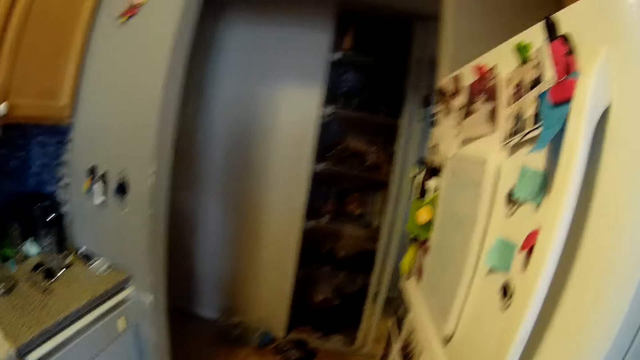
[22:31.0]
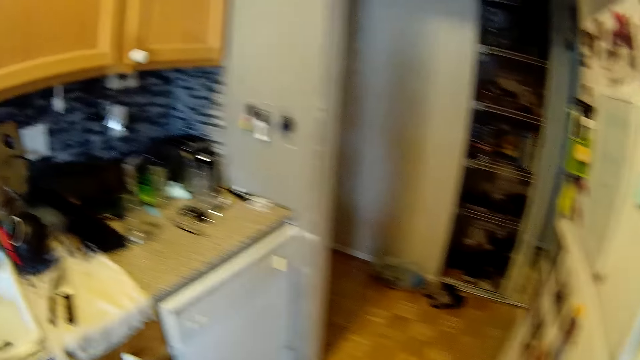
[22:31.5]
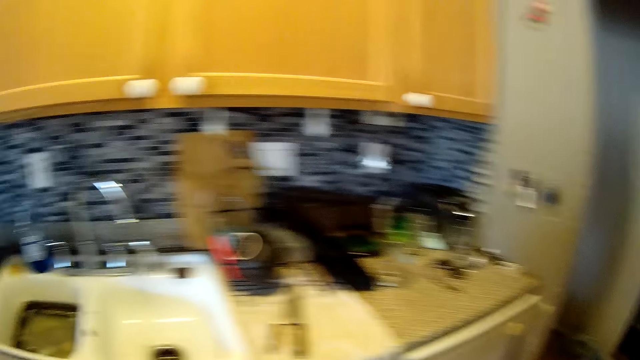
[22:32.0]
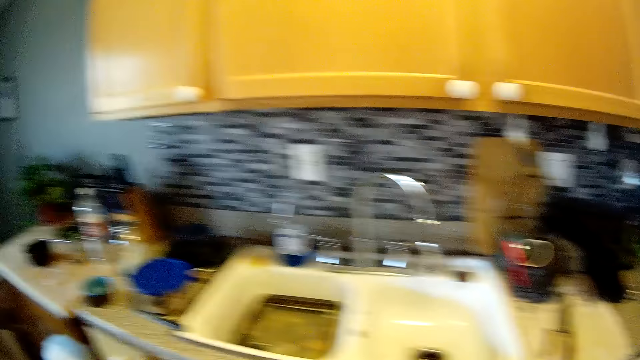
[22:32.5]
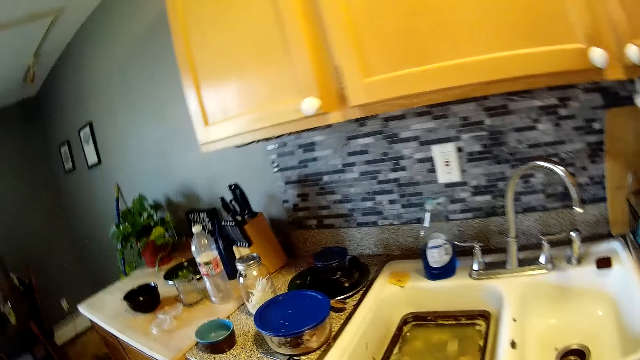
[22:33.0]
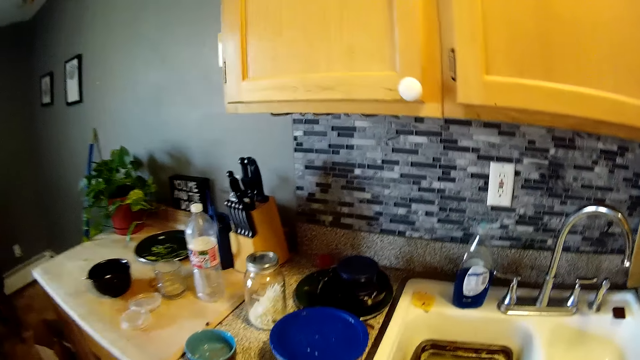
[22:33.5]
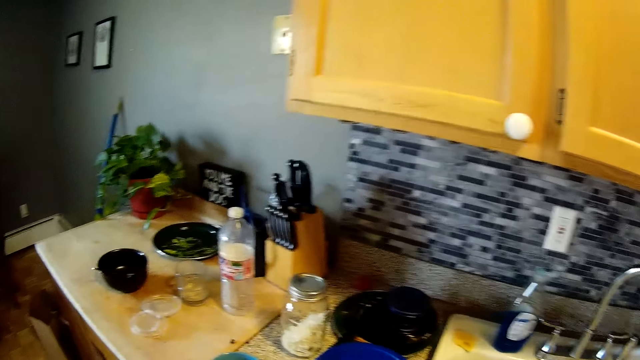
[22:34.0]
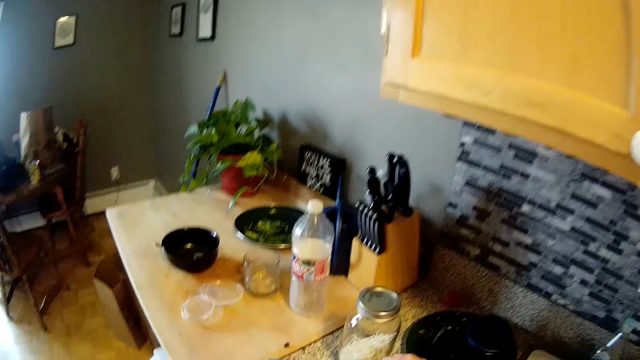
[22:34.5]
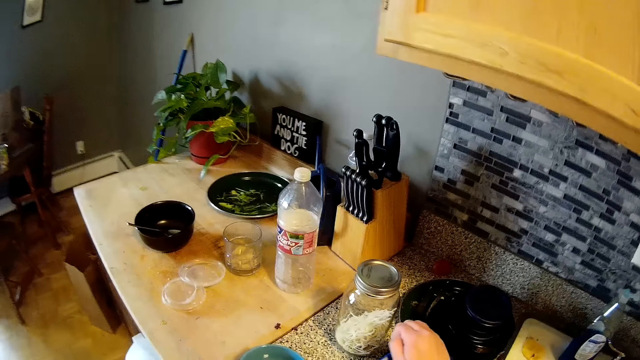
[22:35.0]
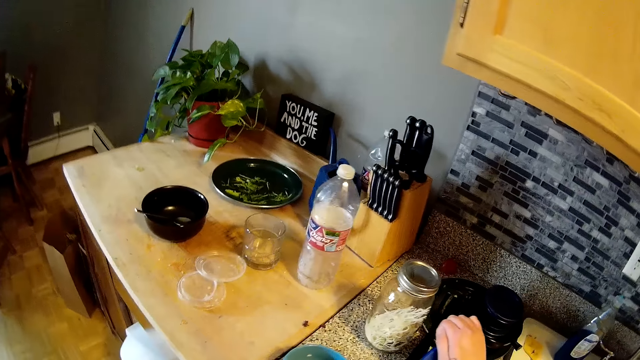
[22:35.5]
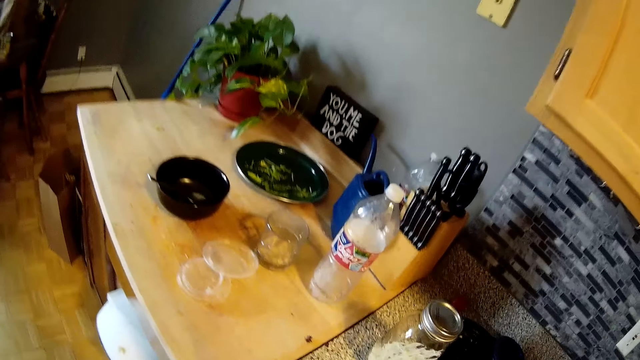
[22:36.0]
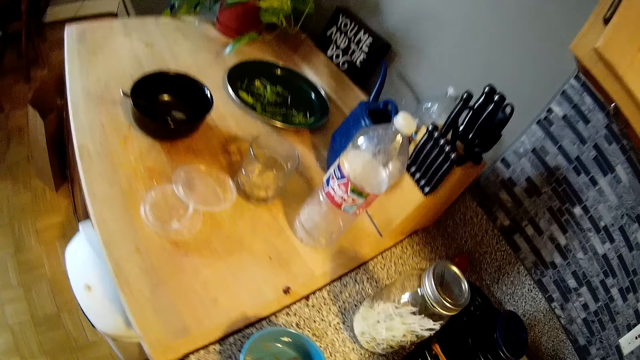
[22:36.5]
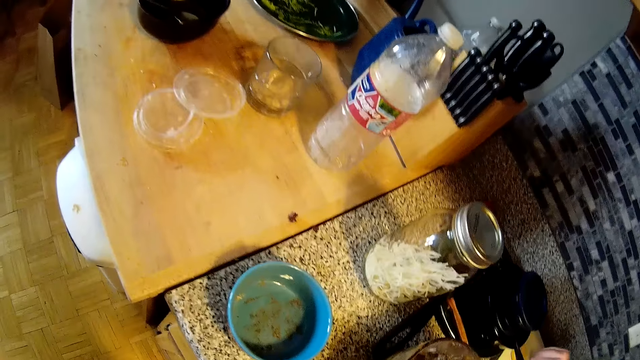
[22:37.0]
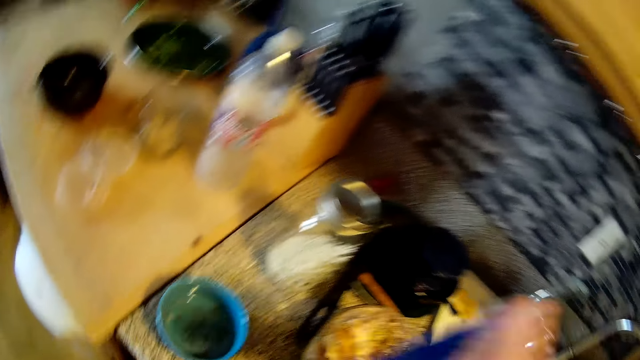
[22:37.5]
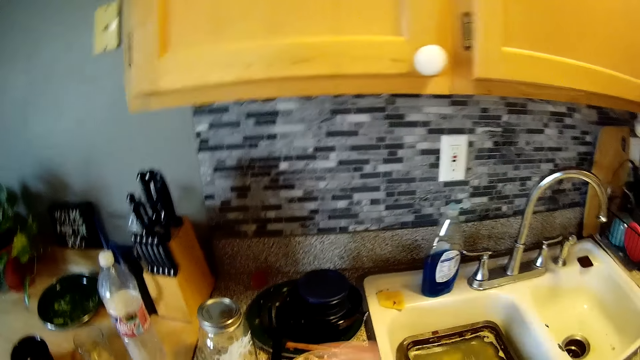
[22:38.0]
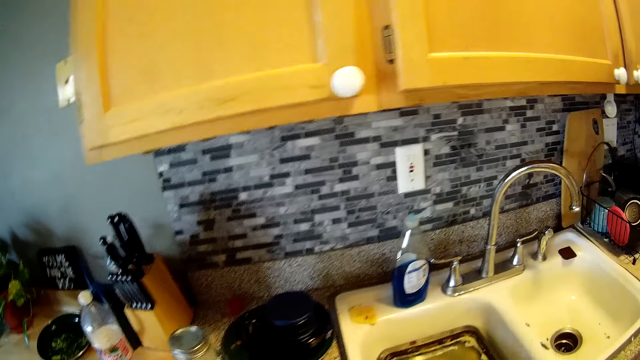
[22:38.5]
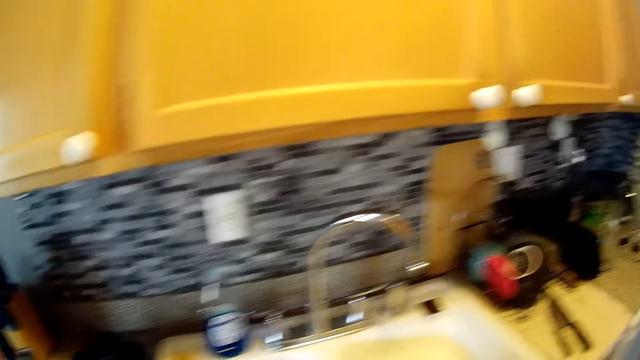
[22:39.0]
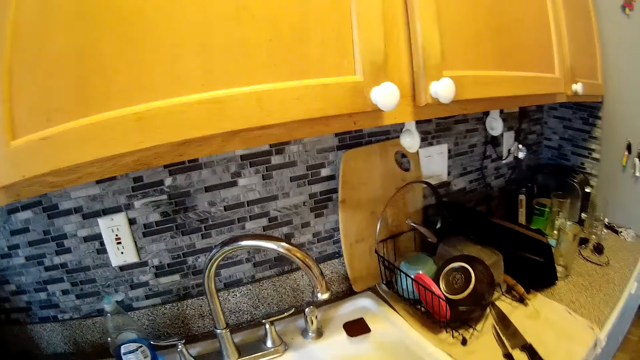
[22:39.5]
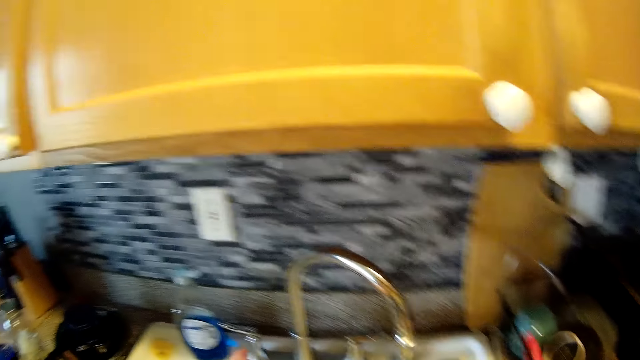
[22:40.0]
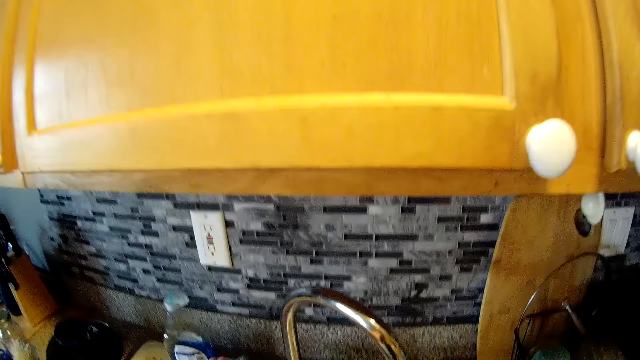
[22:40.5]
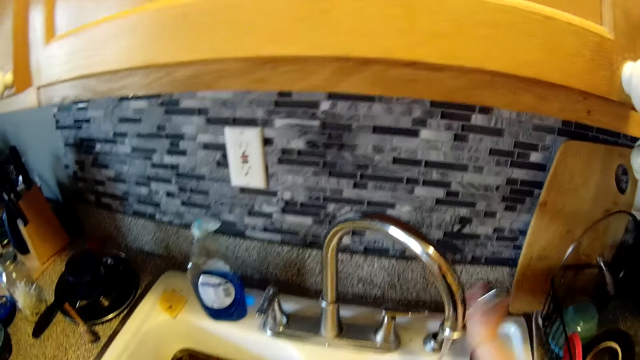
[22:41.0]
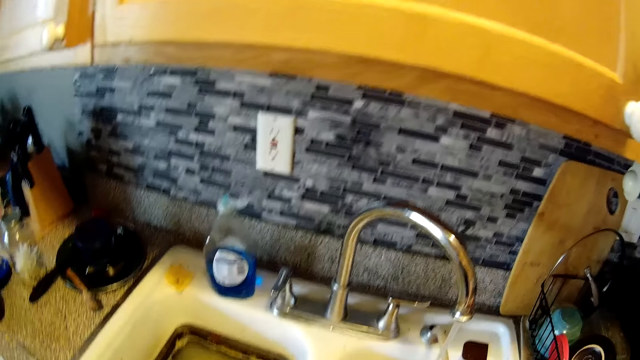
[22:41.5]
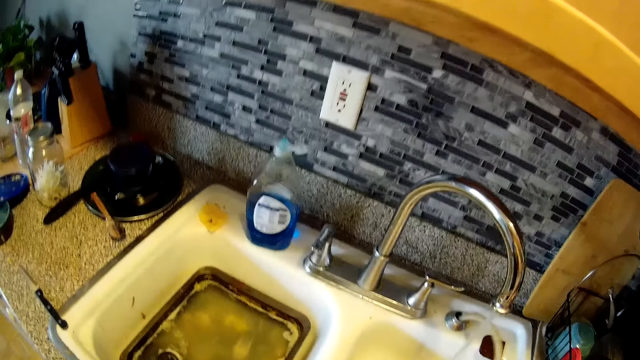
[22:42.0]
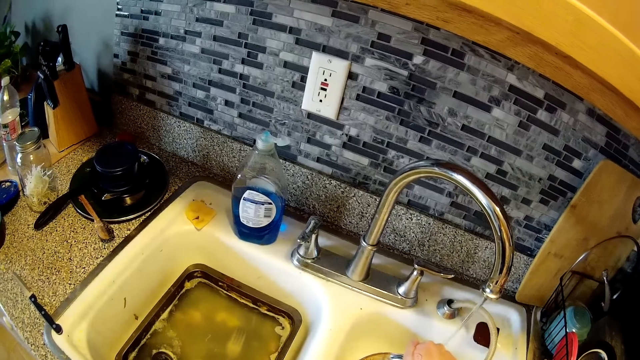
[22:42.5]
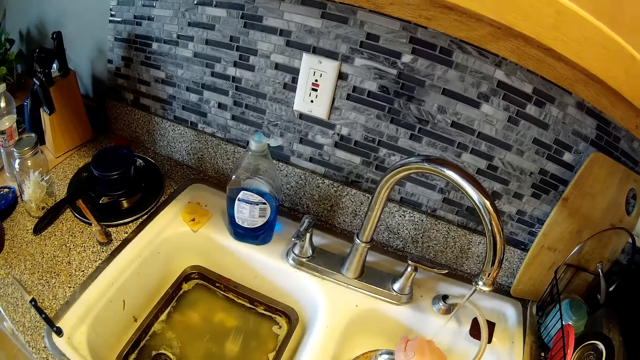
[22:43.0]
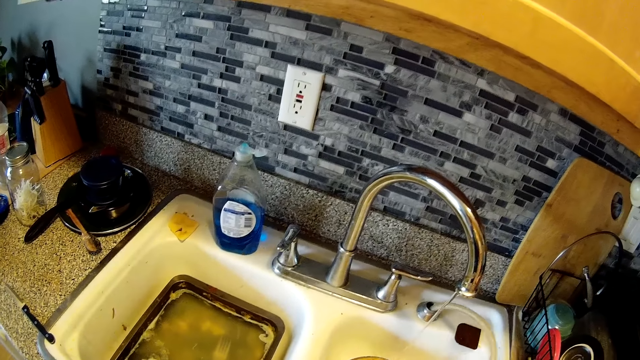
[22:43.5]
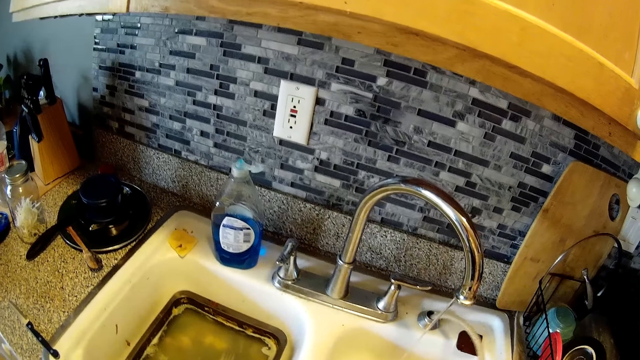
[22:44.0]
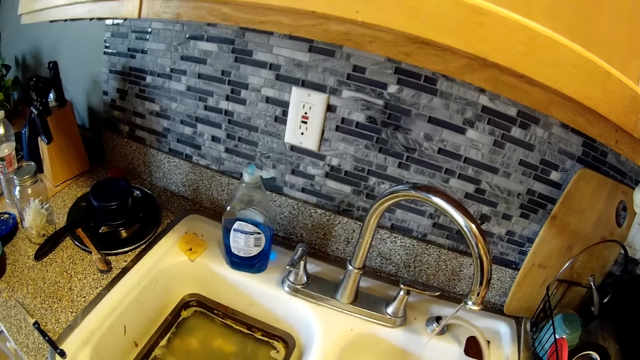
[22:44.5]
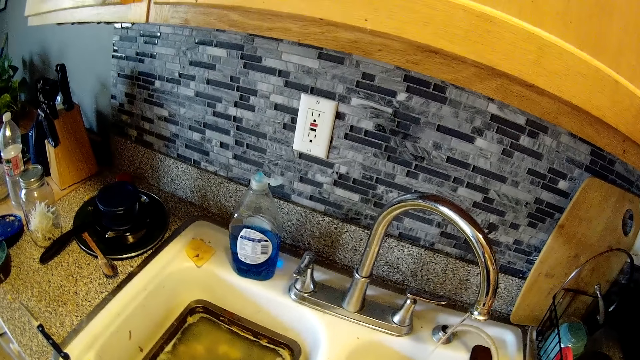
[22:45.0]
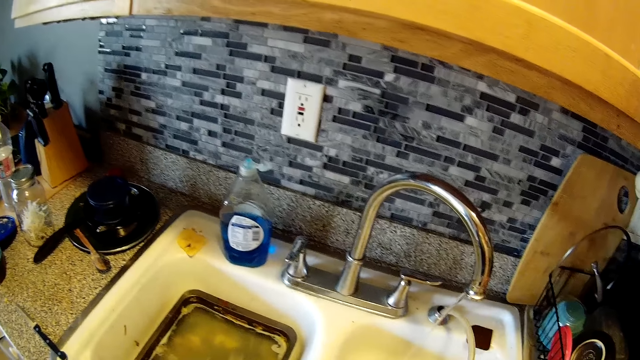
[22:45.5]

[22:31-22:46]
The camera wearer talks and laughs. She opens a bowl on a slab with her right hand. She raises a hand. She talks. She talks again. She pulls a hose from the sink with her right hand. She raises a hand.

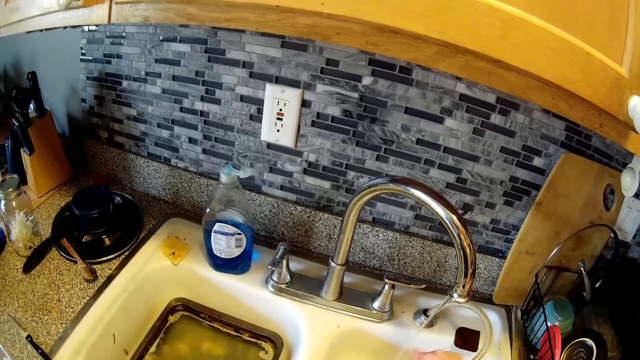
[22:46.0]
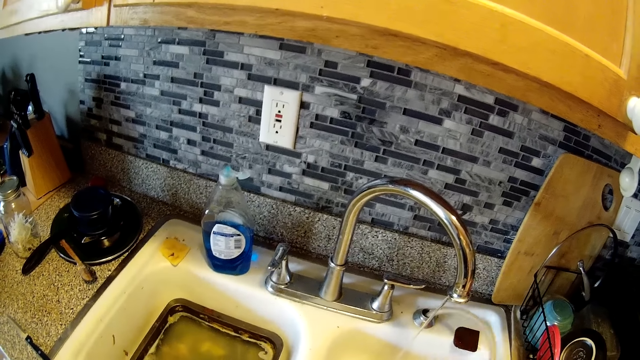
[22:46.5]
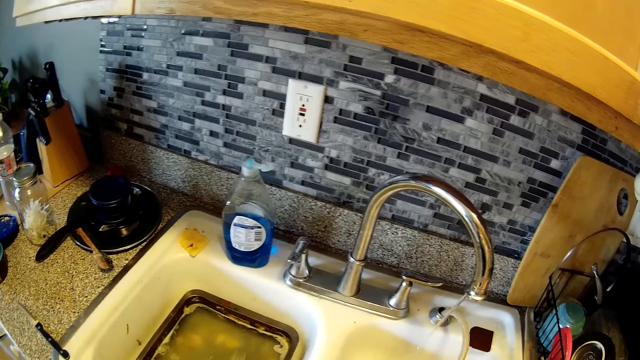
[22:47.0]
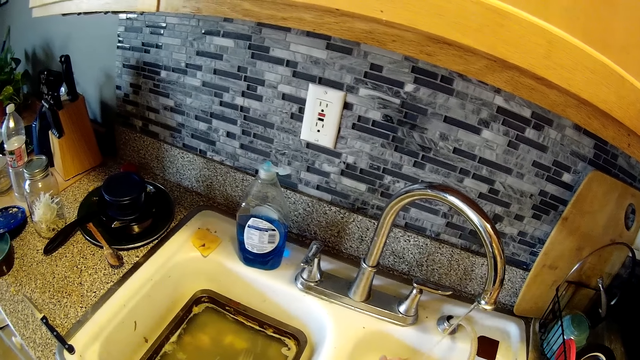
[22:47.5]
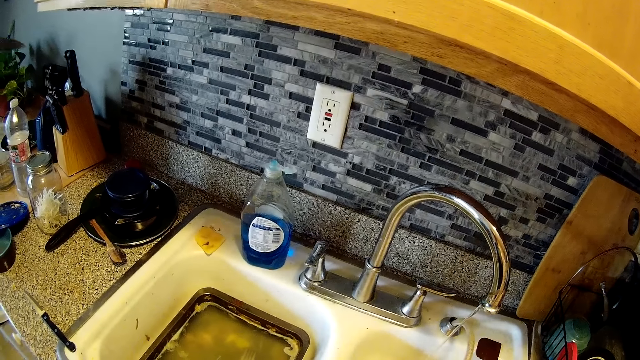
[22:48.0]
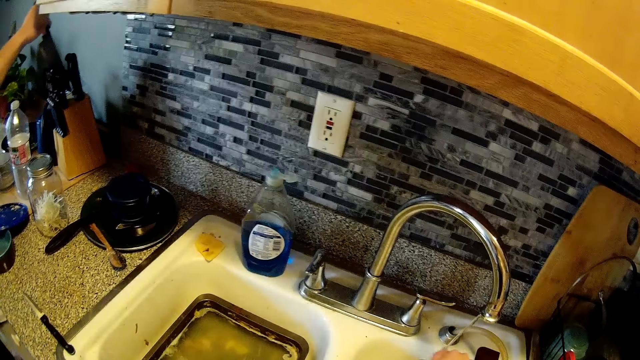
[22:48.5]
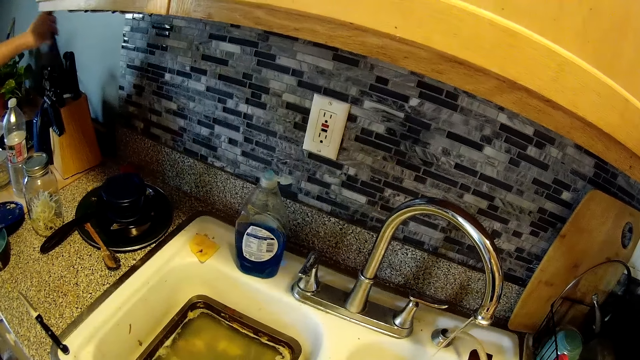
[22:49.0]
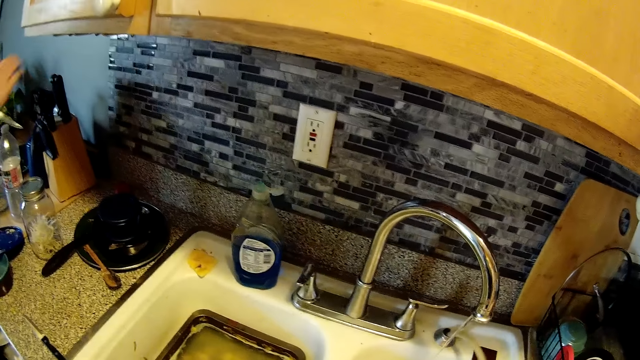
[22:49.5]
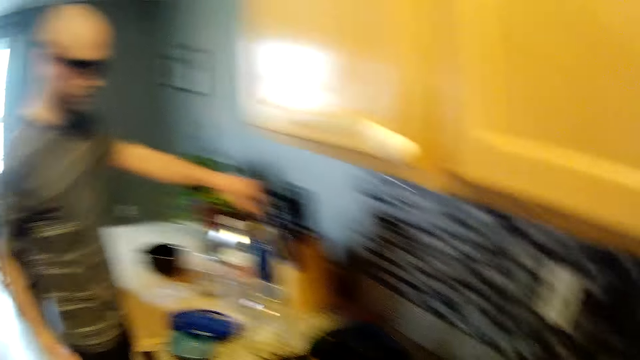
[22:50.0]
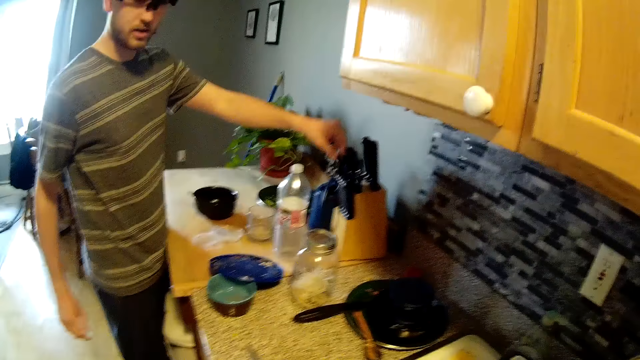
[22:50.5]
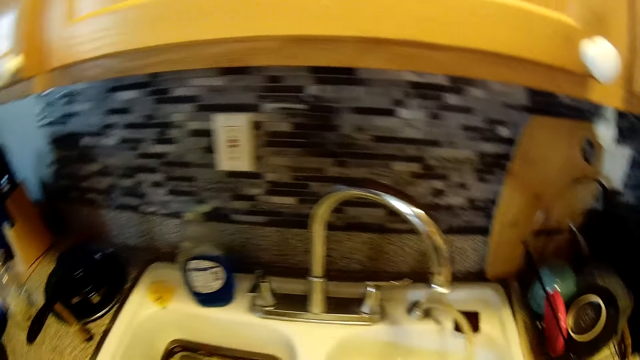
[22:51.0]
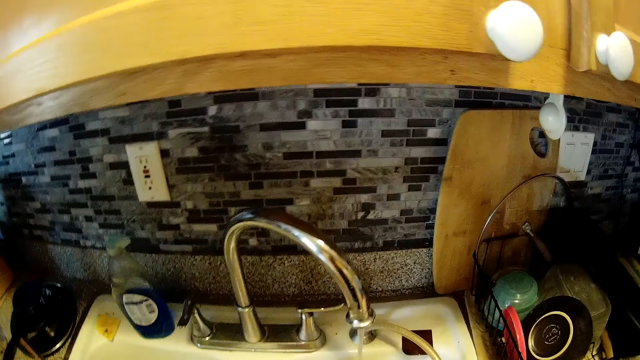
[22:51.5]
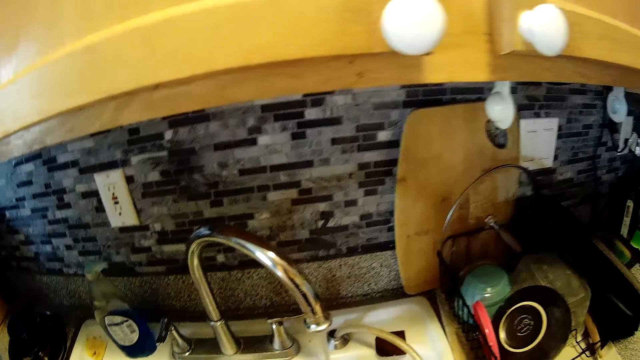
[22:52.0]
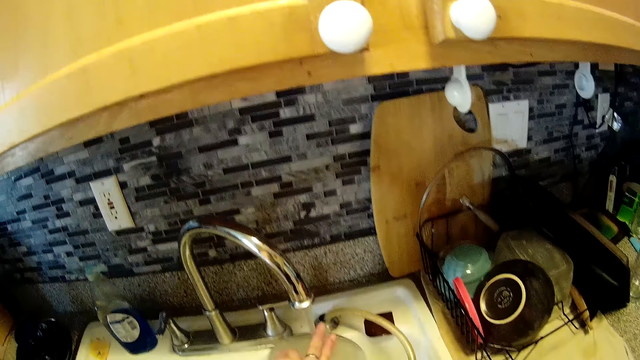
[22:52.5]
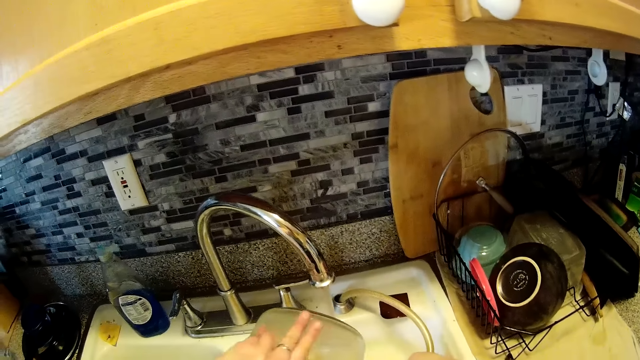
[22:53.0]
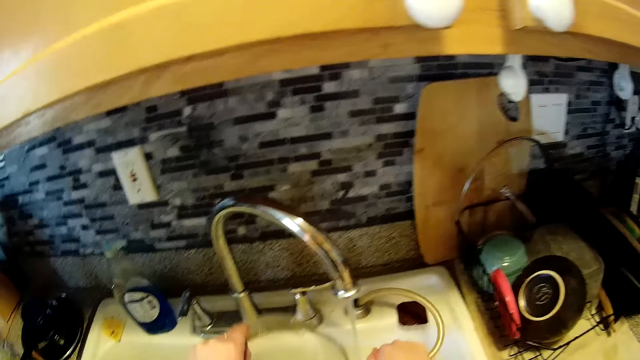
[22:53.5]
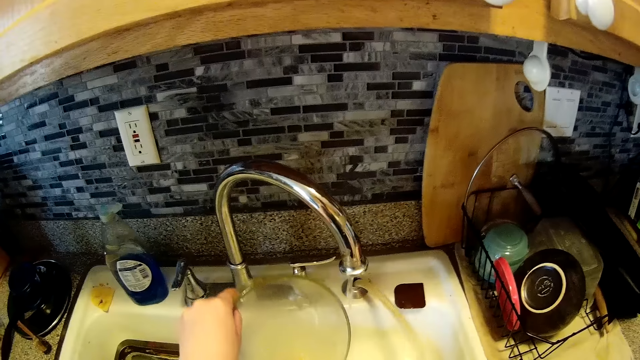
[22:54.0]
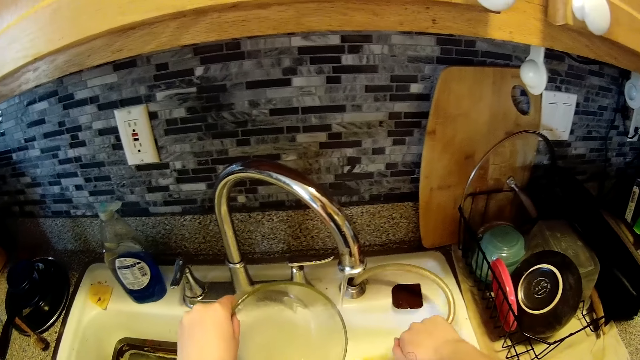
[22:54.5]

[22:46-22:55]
The man drops a knife in his right hand inside a wooden knife block on the kitchen countertop. The man drops a knife in his left hand inside the wooden knife block on the kitchen countertop. The camera wearer looks at the man. She stops washing the container. She pours out the water in the plate into the sink with her left hand. She sprays water into the sink with the hand spray tap in her right hand. She washes the sink.
